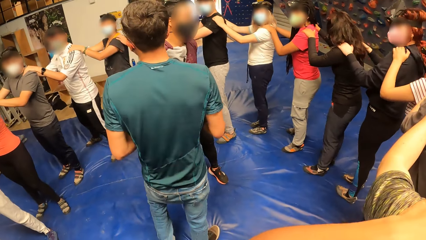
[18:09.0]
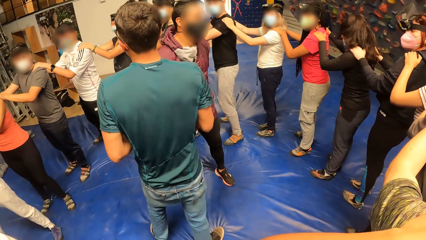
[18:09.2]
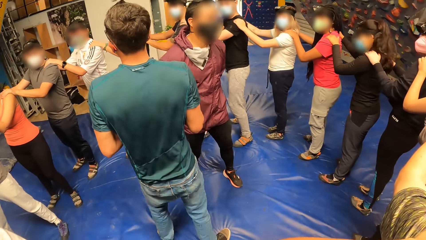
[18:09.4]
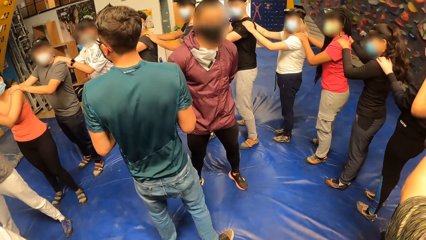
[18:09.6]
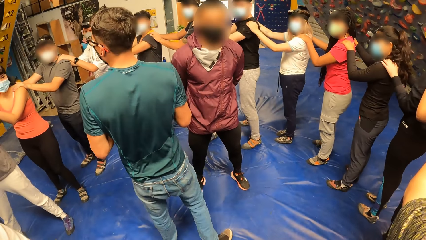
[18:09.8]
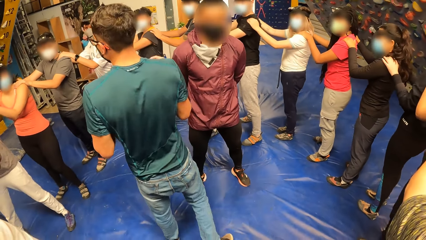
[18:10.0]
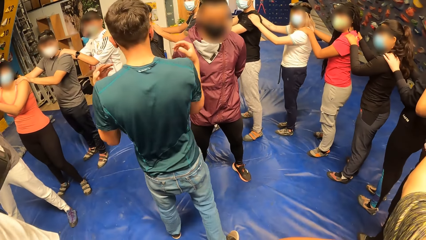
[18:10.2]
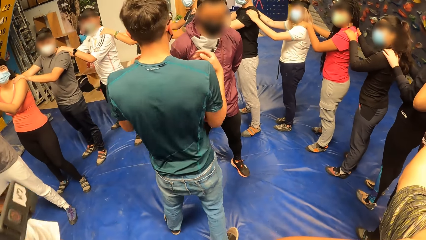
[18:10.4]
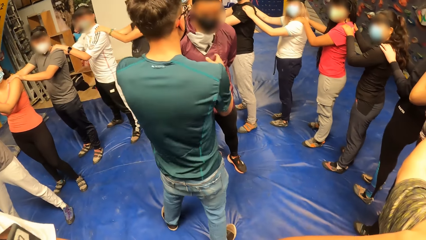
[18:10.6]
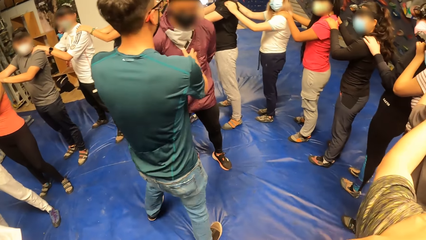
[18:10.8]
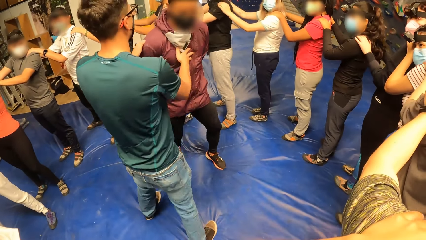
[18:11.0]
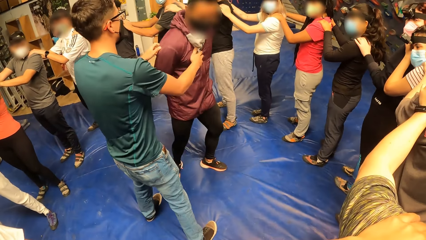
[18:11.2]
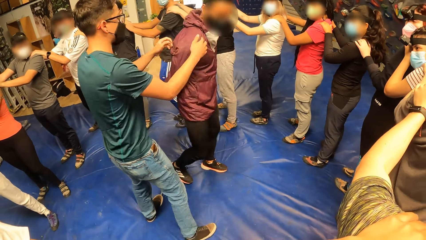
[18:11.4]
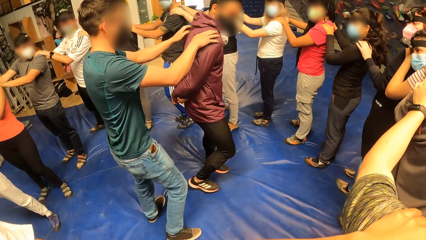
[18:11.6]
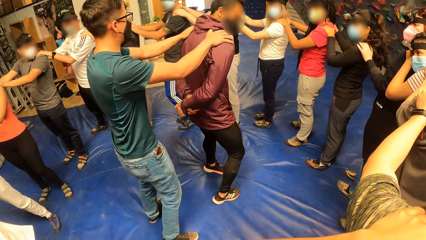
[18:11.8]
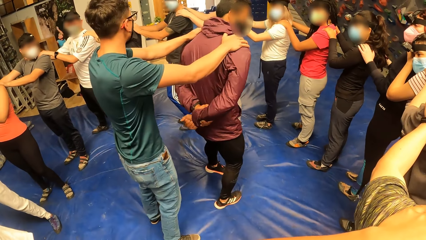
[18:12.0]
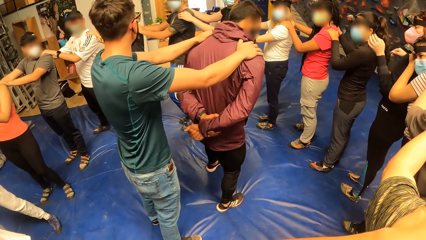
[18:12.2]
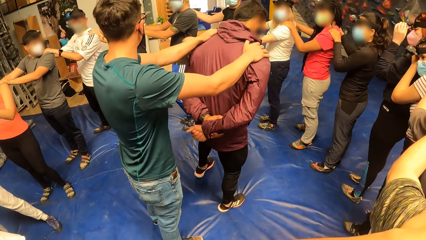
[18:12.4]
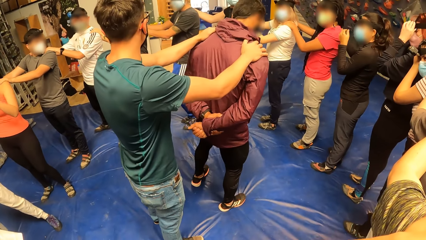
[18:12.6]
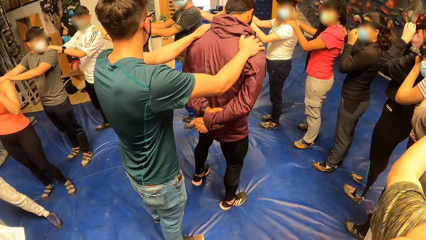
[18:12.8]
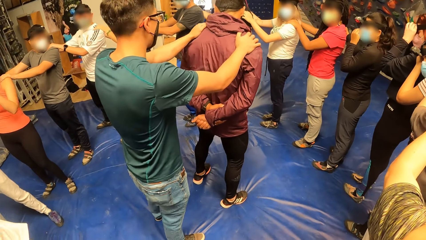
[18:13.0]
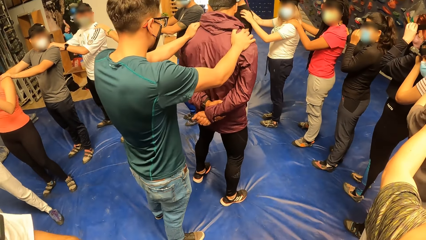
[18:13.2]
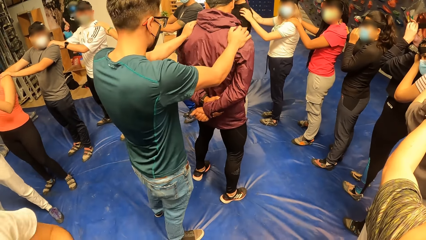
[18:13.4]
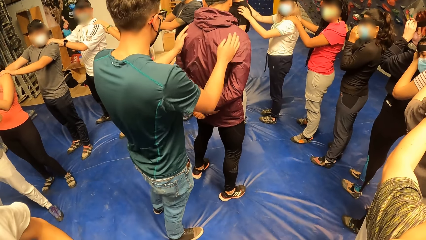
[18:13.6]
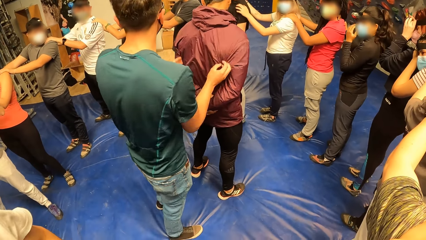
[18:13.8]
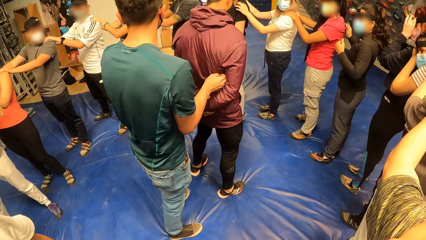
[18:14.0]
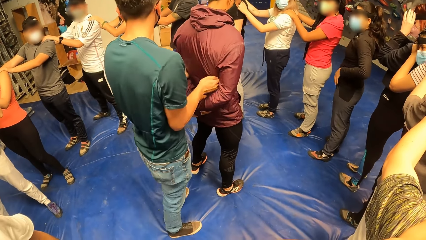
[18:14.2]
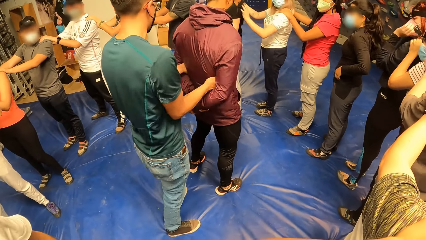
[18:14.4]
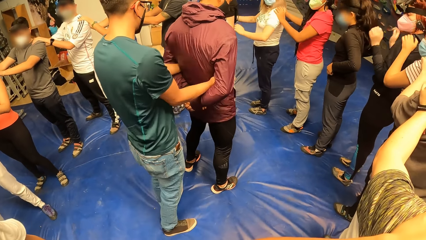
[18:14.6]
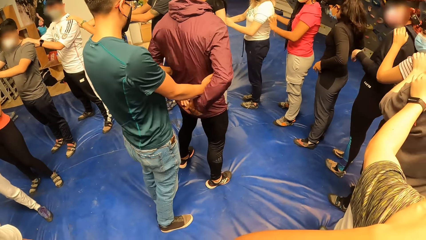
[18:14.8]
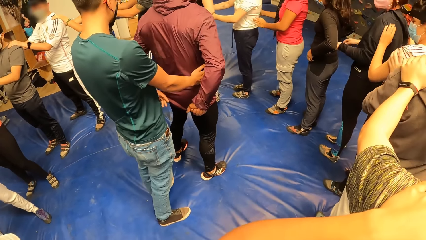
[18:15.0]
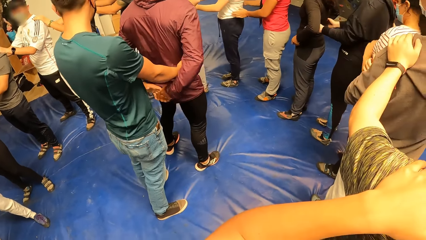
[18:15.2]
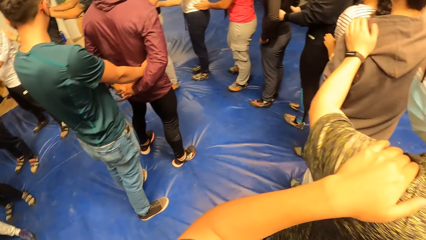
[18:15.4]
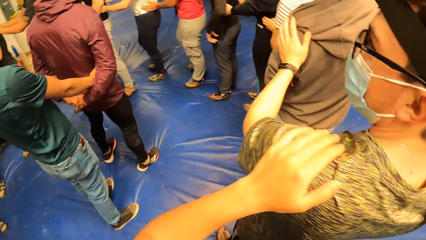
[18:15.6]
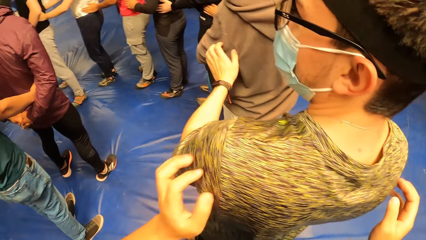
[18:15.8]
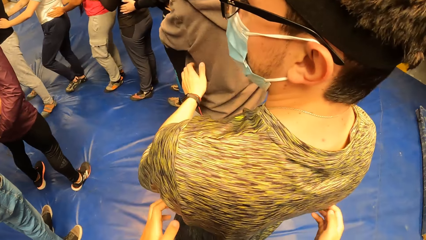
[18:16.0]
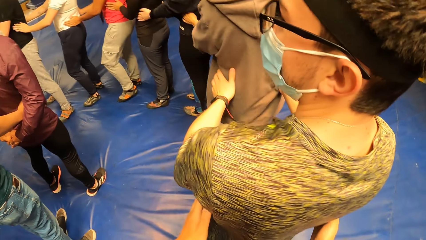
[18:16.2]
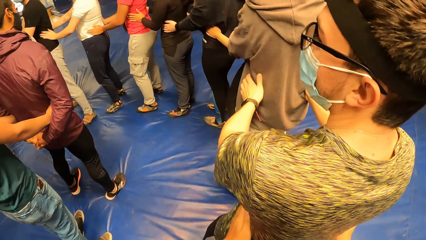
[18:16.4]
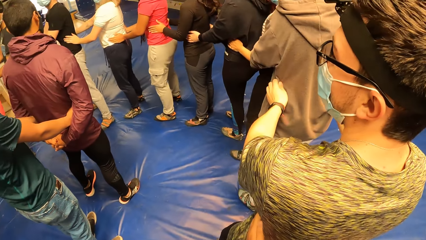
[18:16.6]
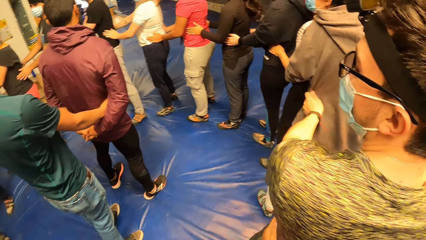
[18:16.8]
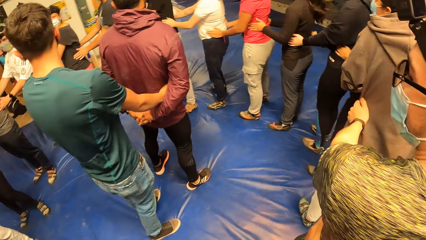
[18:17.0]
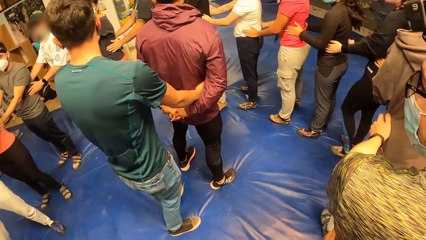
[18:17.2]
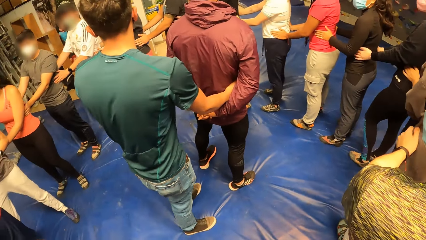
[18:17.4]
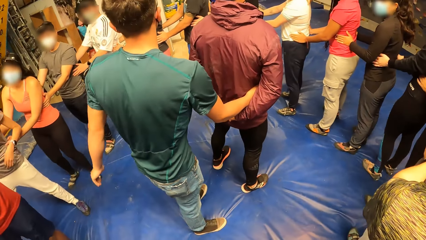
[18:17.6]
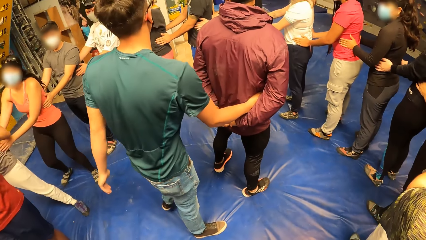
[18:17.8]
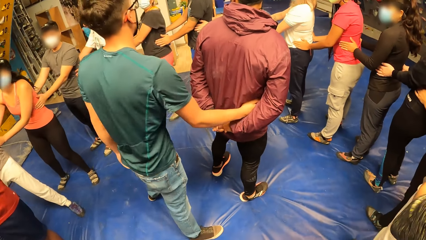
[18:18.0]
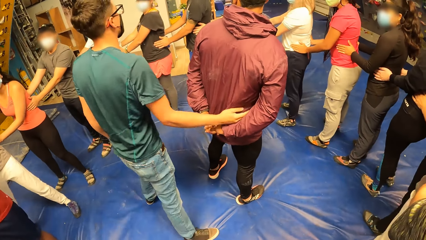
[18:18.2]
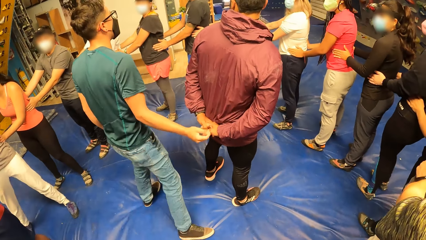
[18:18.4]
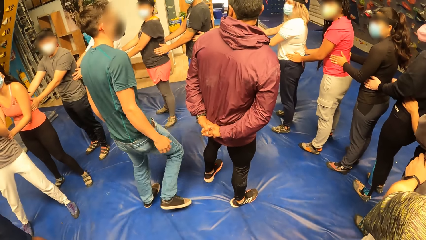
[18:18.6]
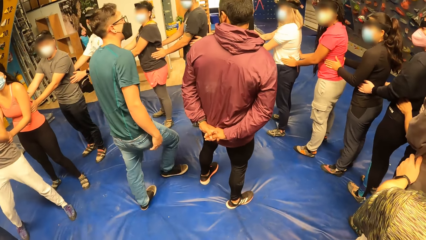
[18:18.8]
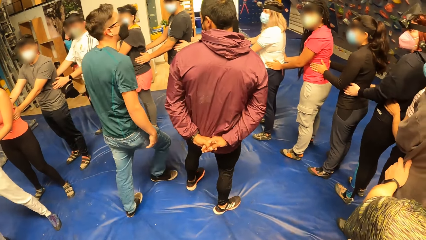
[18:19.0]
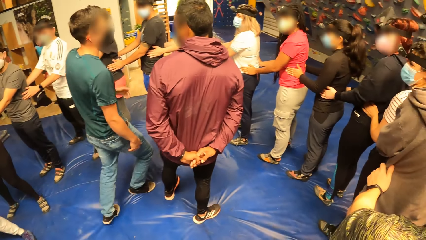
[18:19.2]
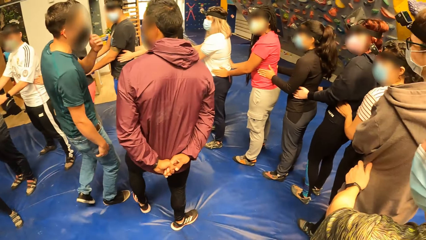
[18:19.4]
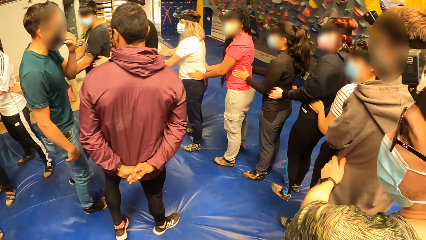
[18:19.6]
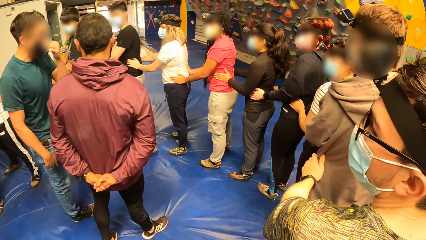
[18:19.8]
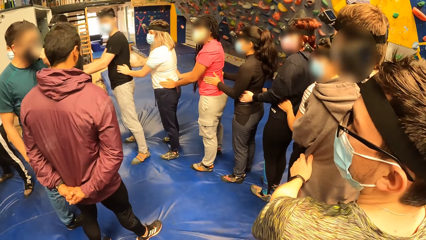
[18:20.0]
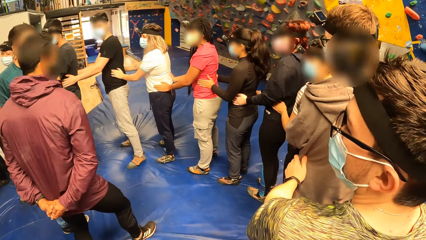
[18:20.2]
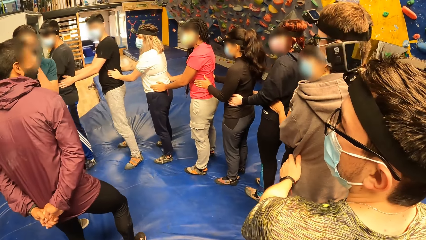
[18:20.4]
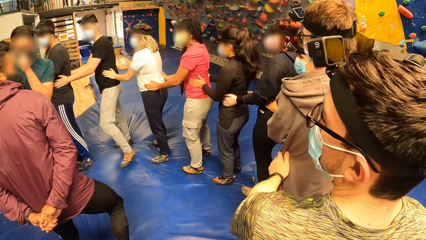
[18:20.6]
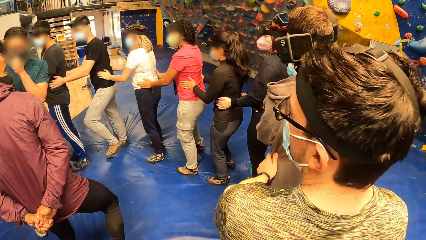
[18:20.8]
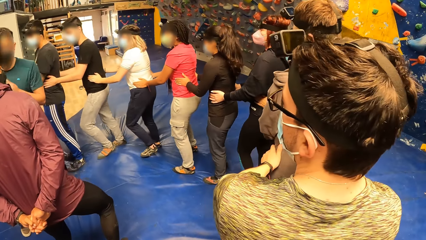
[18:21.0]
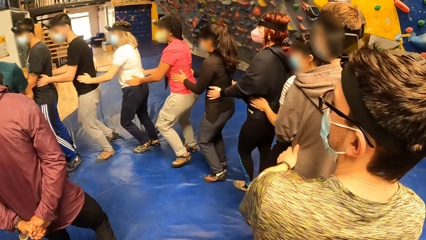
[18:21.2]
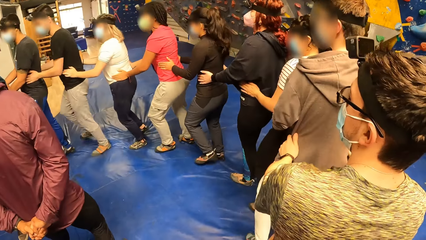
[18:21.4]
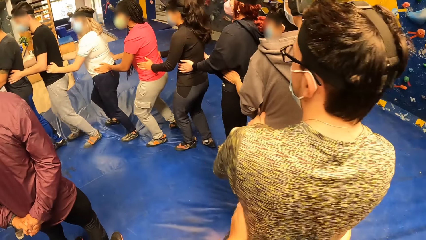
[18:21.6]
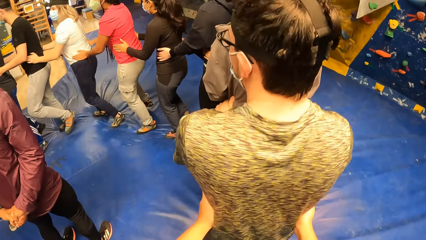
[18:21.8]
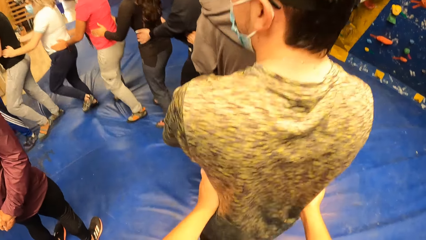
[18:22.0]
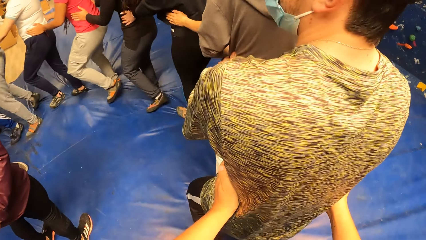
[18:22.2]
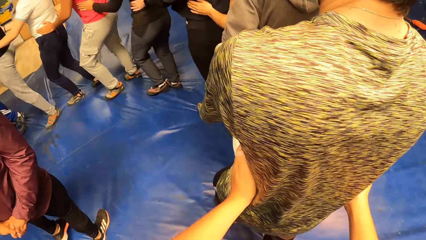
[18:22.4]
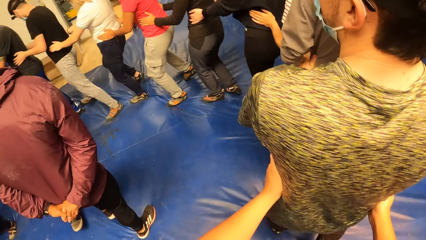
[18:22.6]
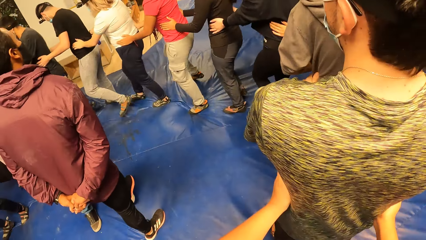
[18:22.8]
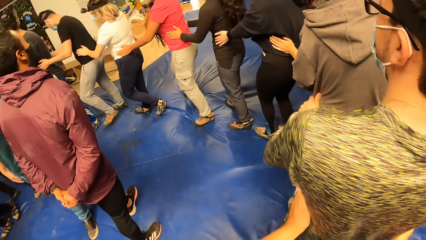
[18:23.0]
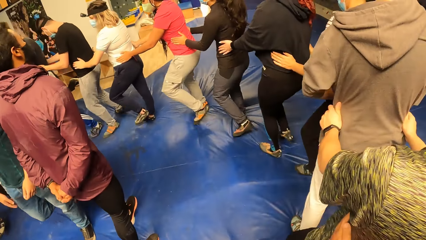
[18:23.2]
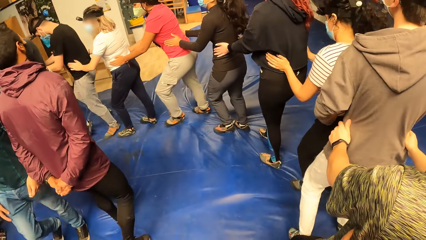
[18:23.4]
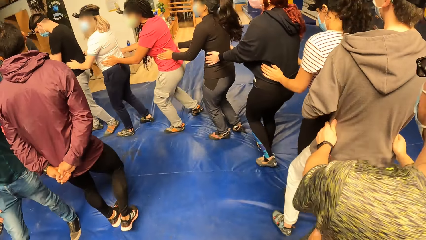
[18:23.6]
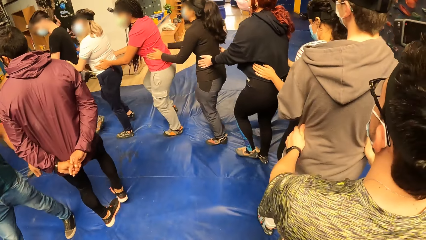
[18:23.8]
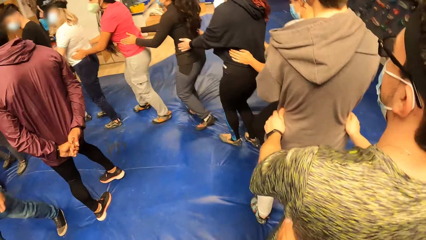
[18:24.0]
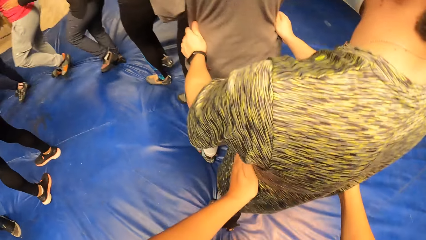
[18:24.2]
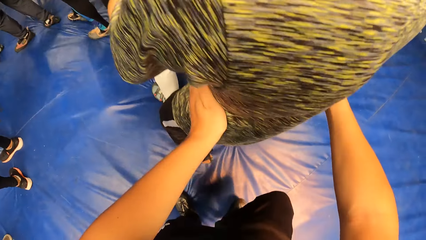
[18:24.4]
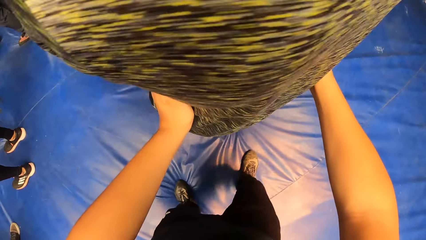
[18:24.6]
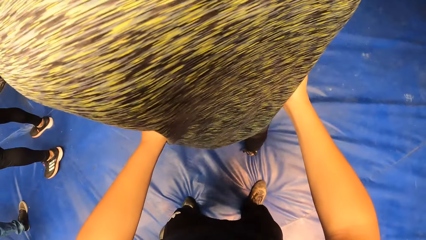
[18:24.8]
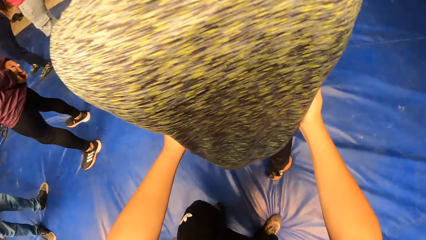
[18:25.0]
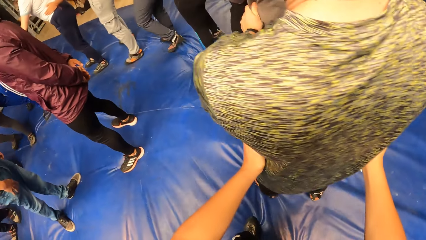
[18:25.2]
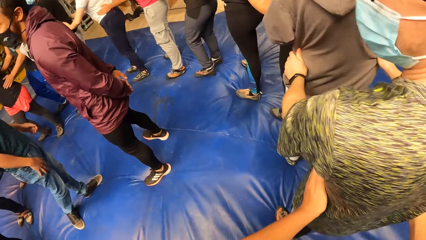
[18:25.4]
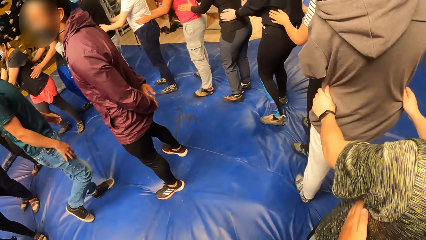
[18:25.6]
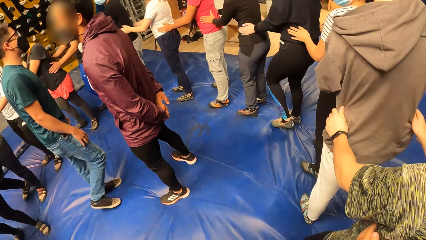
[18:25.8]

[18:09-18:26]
A man places his hands on another man's shoulders. The camera wearer removes both hands from the shoulder of a third man. They place both hands on the waist of the third man. The second man removes his left hand from the waist of a fourth man. The camera wearer looks at the second man. The second man removes his right hand from the waist of the fourth man, and adjusts his nose mask with his left hand. The camera wearer walks in a circle on the mattress with a group of people in the gym and both hands on the waist of the third man.
